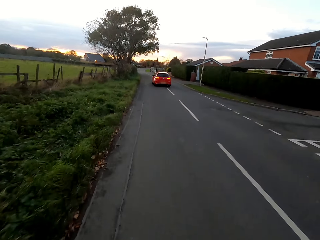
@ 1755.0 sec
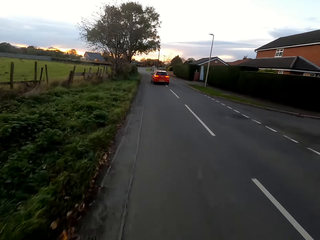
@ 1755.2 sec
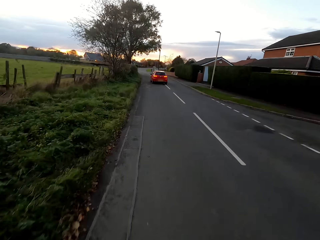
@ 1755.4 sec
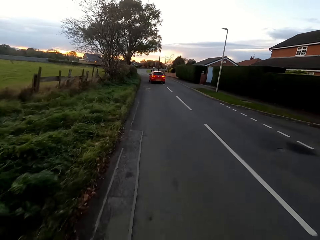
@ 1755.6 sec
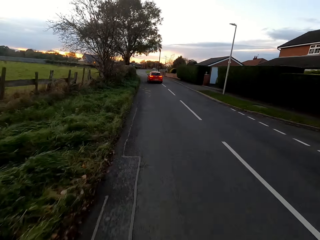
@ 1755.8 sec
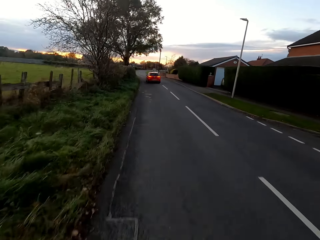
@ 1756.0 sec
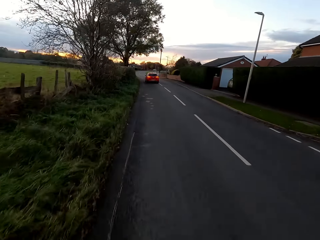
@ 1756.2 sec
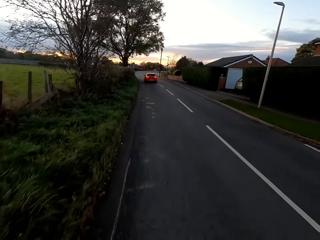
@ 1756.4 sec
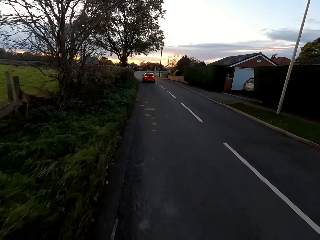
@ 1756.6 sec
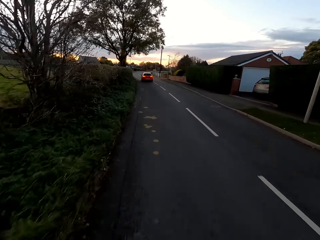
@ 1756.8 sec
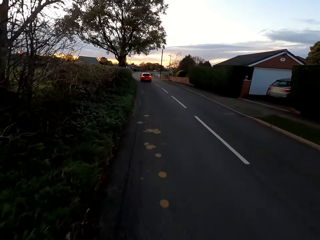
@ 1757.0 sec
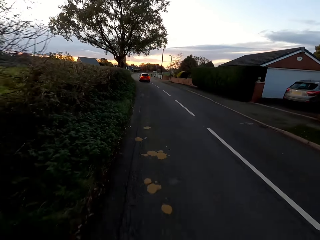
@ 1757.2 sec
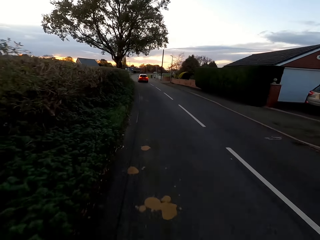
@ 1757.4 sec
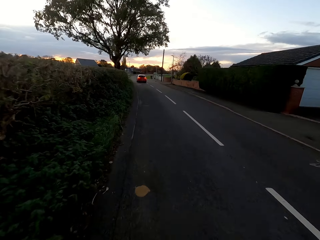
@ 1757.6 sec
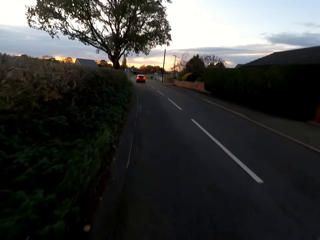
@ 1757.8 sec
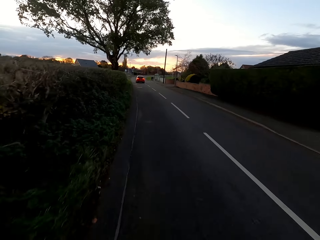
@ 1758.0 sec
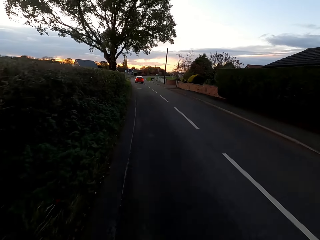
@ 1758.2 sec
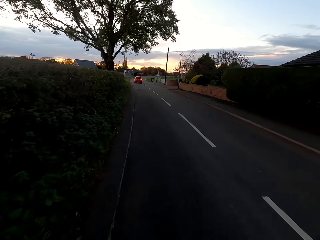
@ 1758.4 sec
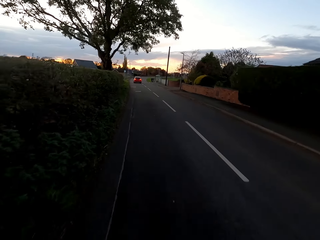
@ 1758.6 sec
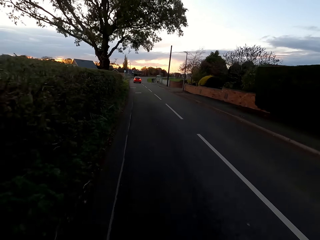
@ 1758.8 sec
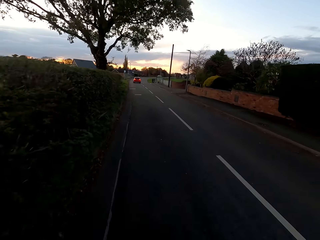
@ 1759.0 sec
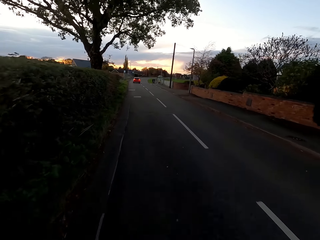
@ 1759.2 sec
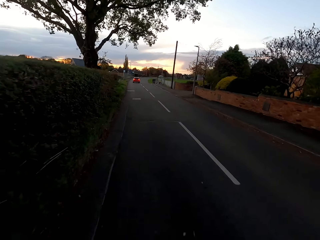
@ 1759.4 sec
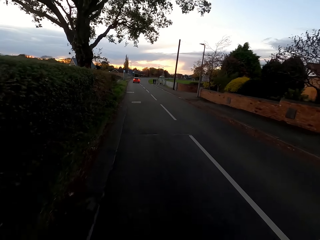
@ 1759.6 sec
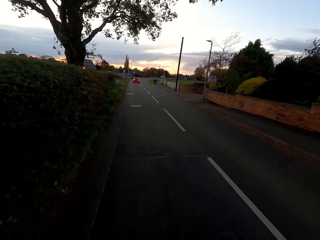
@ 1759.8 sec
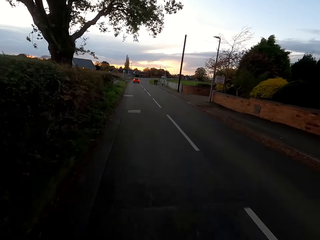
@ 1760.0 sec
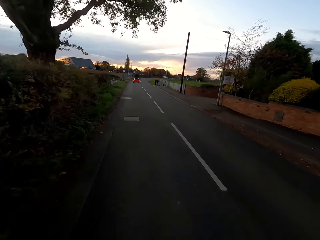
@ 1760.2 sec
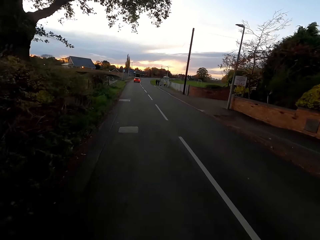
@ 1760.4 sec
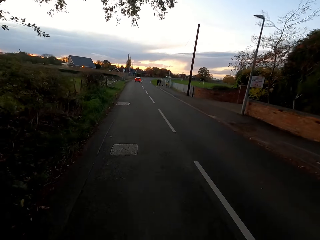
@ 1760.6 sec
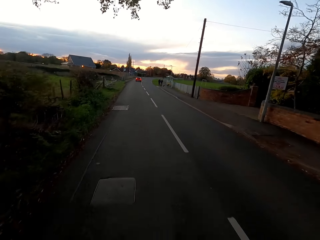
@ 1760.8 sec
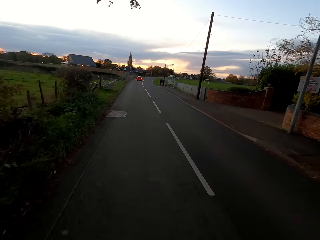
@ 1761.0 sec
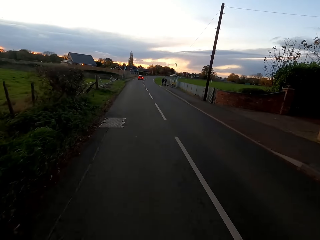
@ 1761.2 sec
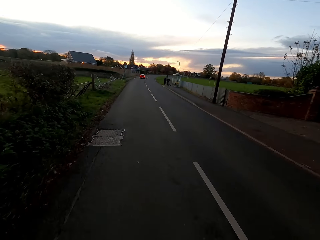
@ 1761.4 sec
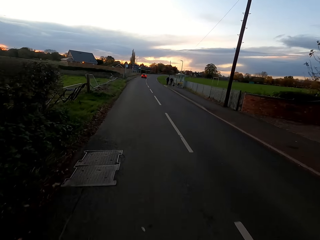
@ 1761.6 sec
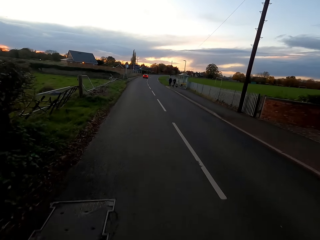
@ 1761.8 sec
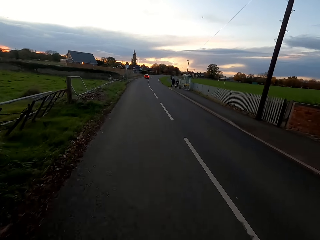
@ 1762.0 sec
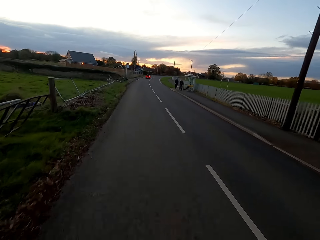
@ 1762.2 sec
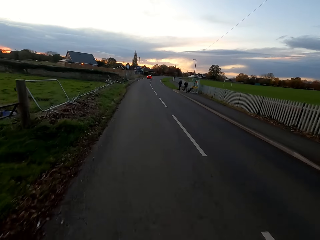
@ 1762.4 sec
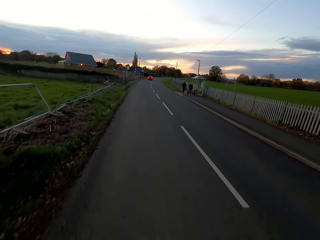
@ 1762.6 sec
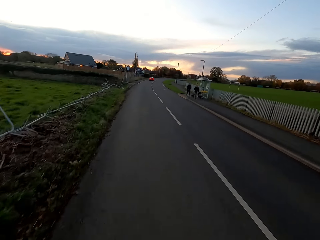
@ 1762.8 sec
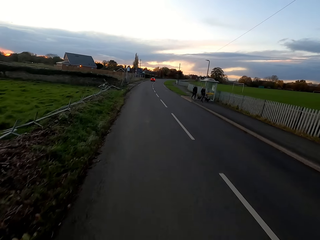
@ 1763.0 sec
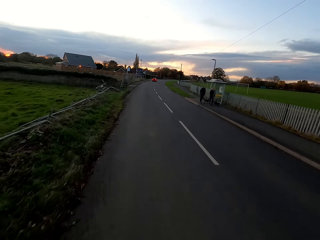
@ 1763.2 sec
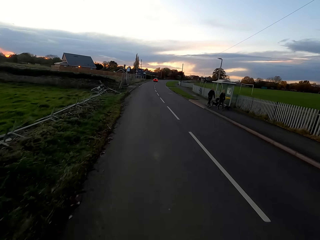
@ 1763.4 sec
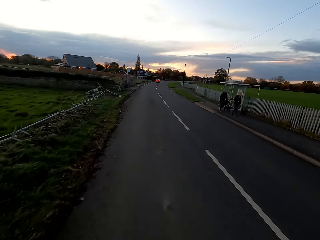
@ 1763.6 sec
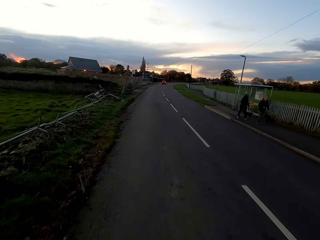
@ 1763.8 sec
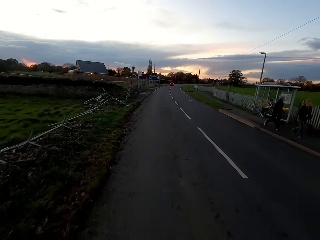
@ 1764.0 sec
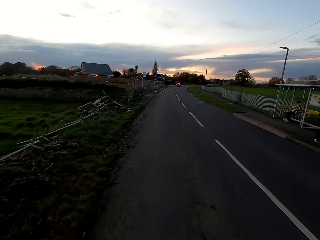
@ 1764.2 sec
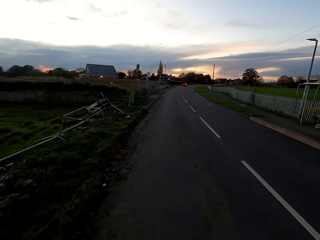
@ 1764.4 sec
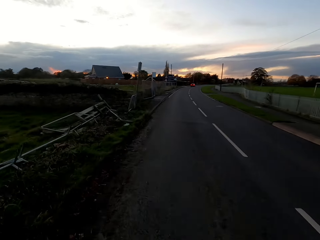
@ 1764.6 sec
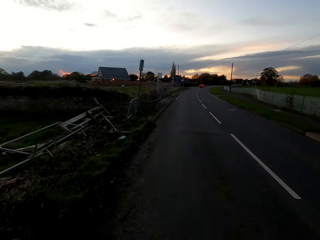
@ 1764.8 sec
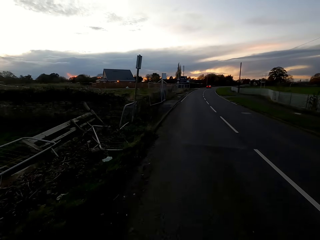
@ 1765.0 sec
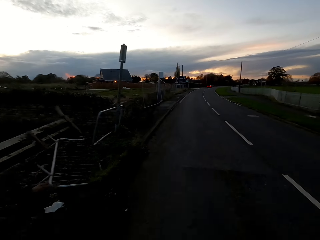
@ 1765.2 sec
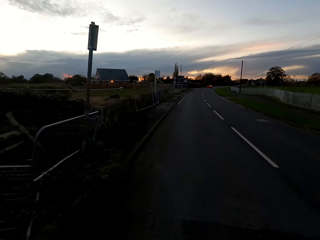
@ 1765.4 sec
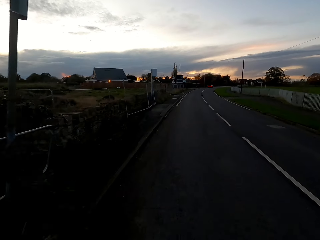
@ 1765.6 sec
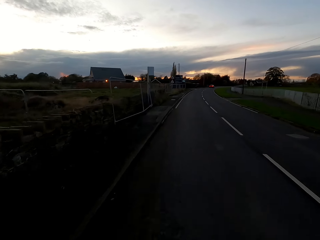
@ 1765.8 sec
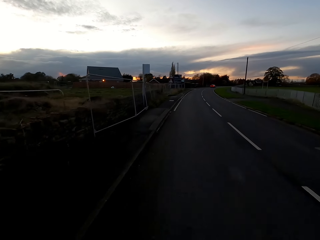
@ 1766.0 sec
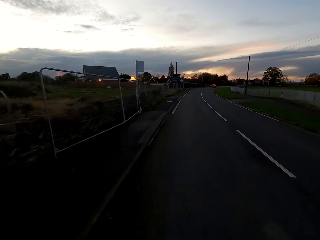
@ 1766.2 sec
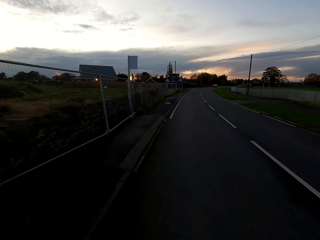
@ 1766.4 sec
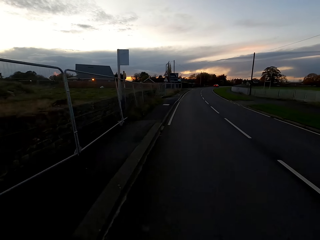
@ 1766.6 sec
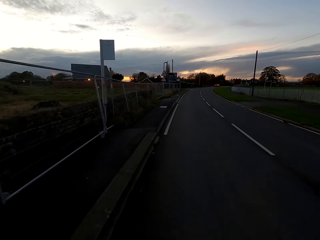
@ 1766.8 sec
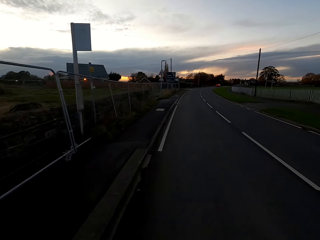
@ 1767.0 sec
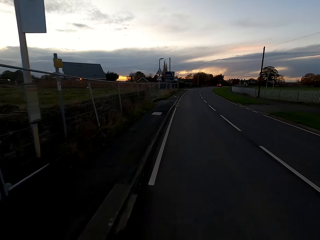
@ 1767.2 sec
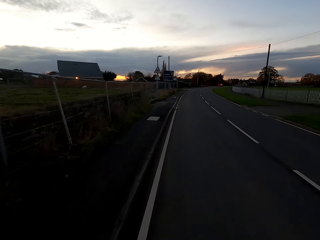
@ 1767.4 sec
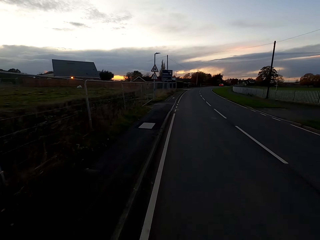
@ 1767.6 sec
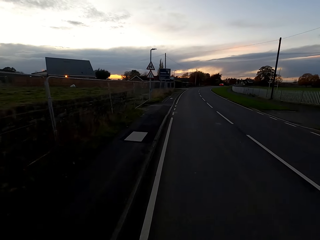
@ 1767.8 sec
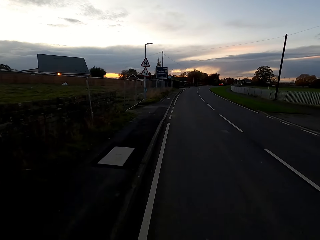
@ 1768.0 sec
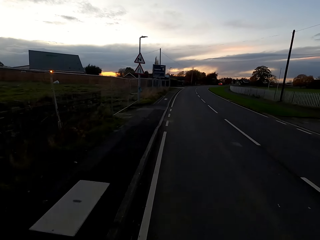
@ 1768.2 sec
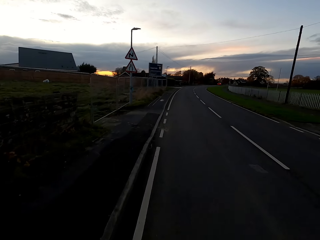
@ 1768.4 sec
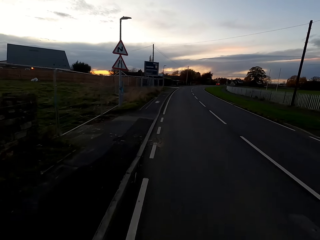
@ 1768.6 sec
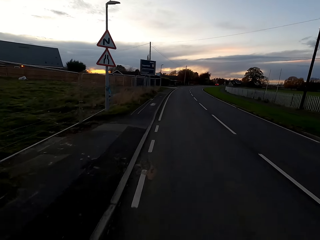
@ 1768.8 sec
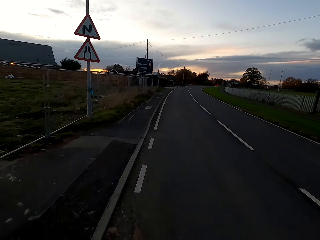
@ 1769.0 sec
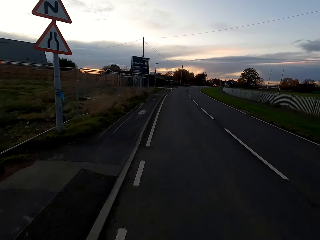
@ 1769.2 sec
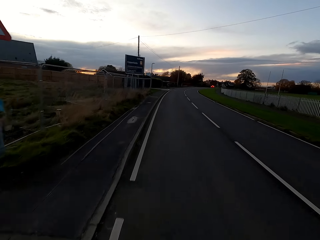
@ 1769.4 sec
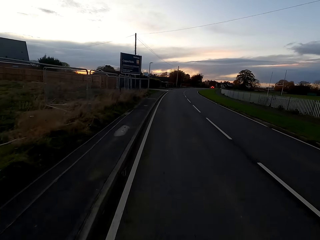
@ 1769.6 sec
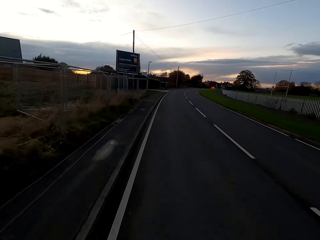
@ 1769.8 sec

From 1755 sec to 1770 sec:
A man walks a dog past the camera wearer. A woman walks a dog past the camera wearer. The camera wearer rides past another woman at a bus station.

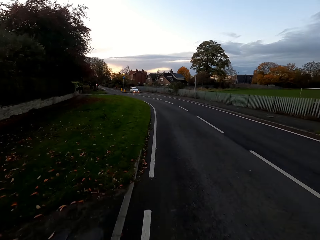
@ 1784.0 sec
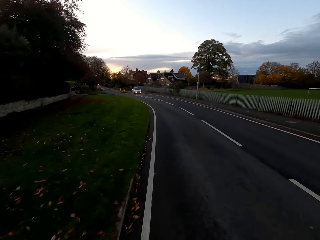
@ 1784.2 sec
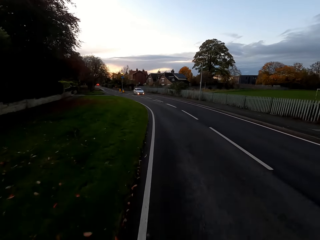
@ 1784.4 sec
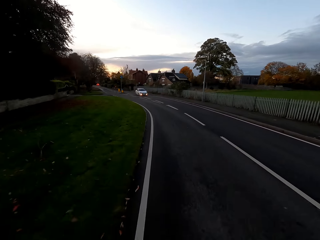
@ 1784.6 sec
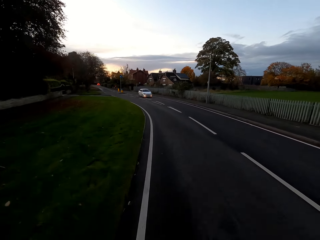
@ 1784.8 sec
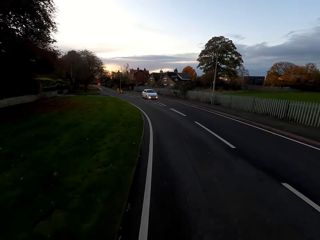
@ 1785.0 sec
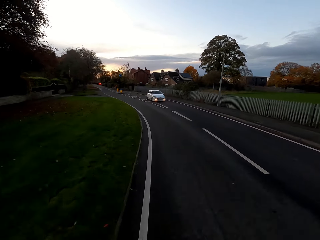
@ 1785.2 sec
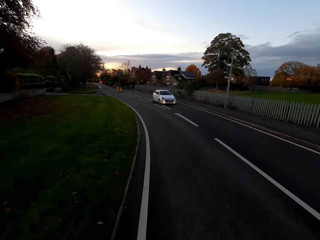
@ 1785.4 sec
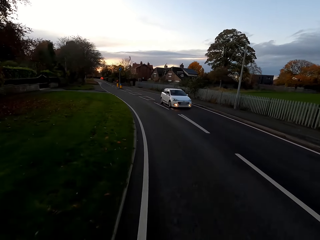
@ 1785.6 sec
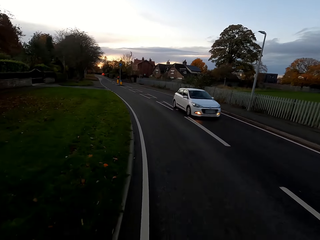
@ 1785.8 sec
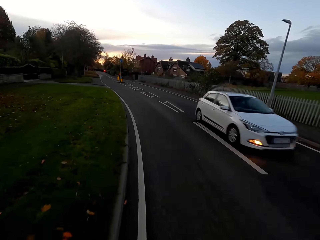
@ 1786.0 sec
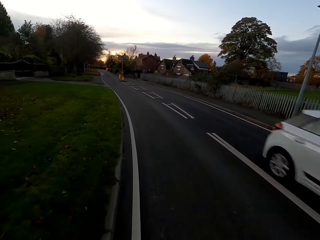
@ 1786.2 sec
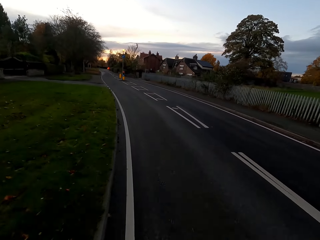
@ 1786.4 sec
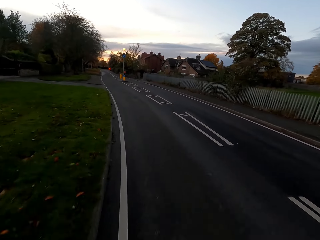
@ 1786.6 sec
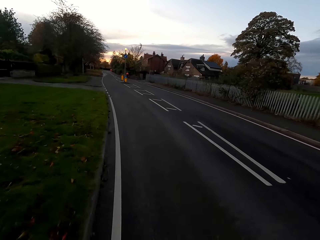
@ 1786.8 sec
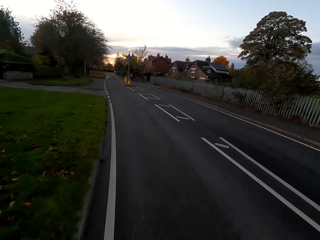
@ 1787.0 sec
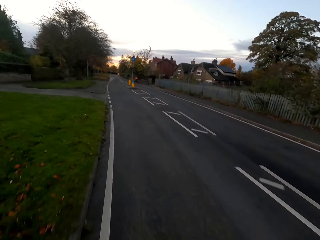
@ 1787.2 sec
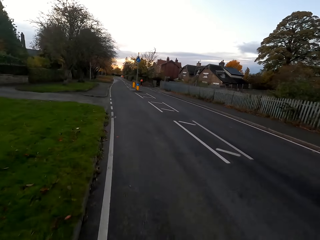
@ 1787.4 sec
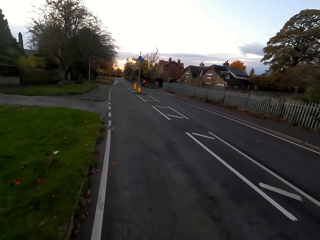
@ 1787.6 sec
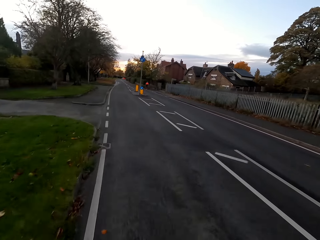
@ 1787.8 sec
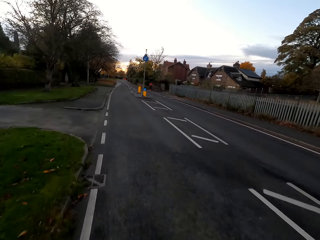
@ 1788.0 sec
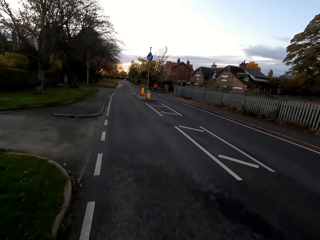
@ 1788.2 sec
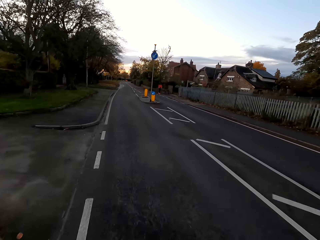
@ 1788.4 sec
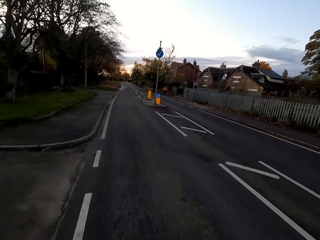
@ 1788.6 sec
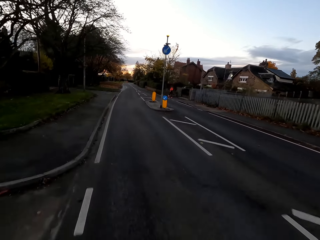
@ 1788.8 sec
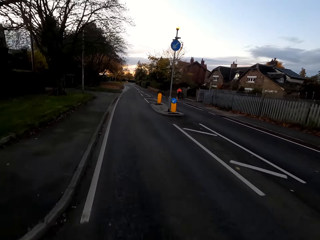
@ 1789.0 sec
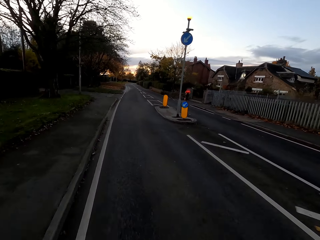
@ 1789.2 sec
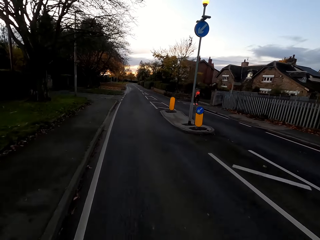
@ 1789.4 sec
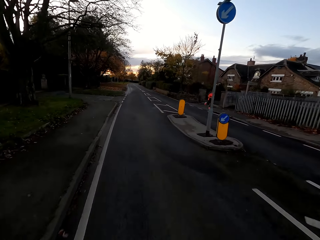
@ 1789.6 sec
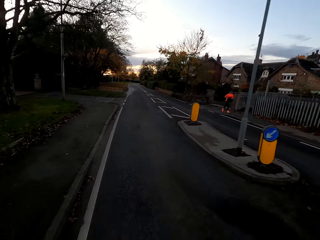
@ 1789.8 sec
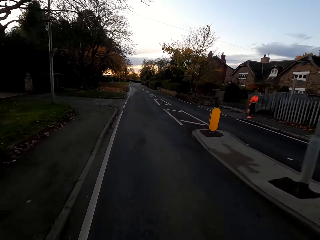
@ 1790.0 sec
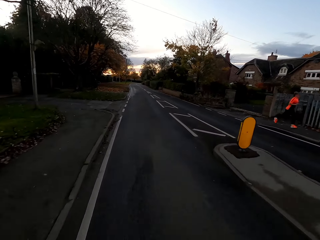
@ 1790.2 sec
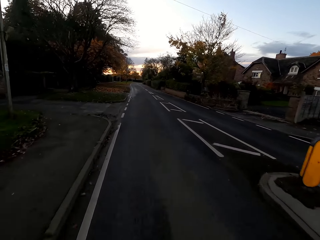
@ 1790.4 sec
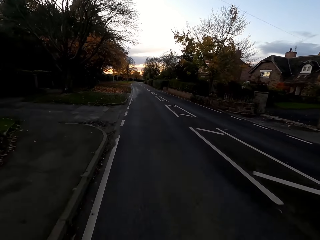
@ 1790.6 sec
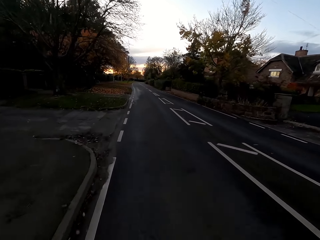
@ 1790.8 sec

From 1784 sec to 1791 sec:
A white car drives past the camera wearer. A woman jogs past the camera wearer.
